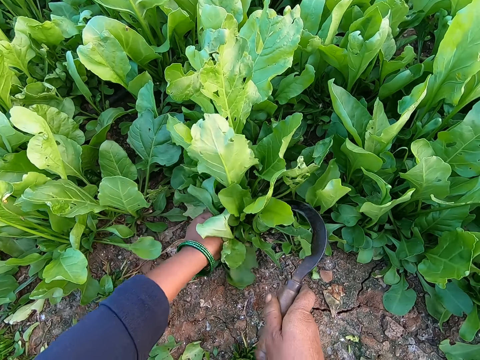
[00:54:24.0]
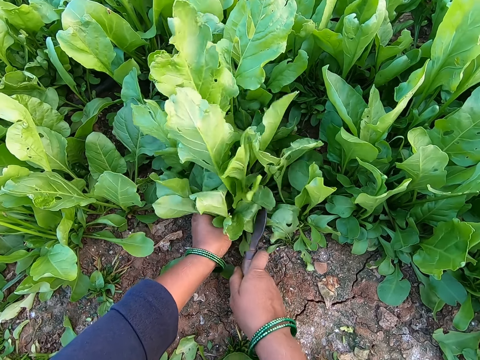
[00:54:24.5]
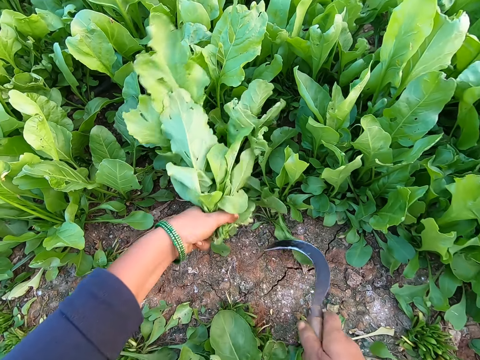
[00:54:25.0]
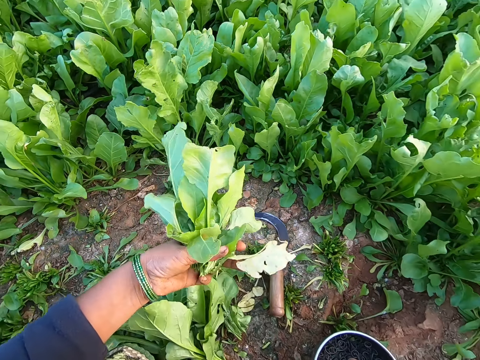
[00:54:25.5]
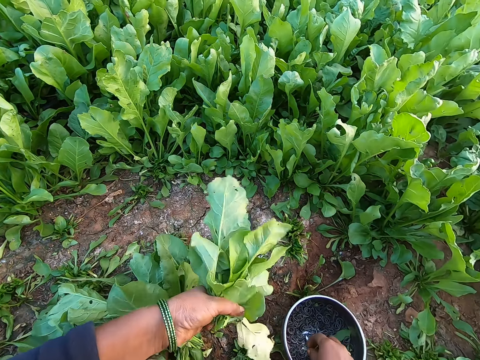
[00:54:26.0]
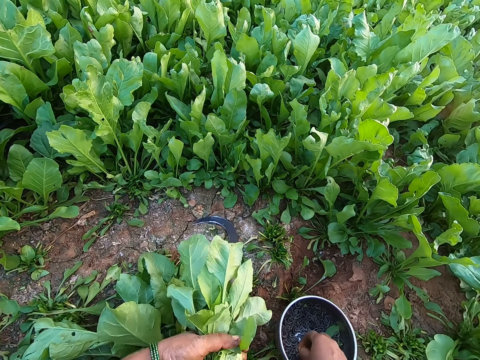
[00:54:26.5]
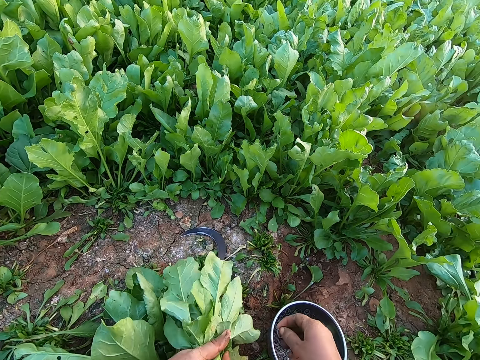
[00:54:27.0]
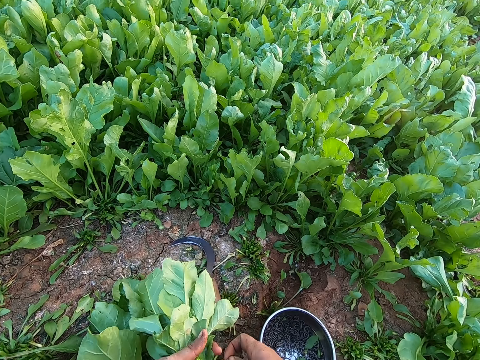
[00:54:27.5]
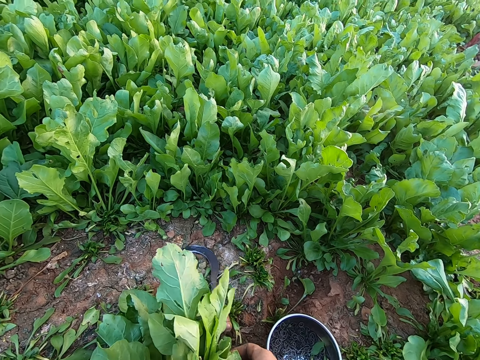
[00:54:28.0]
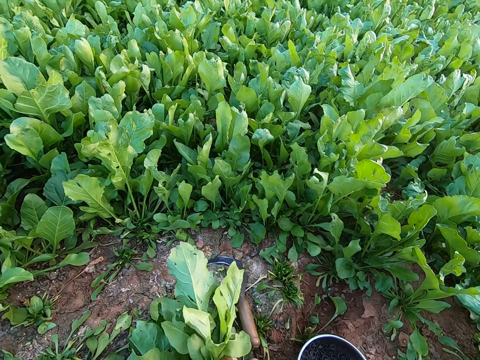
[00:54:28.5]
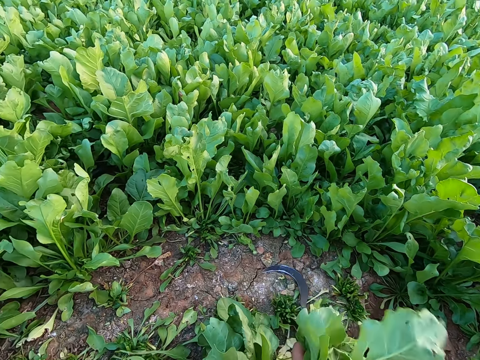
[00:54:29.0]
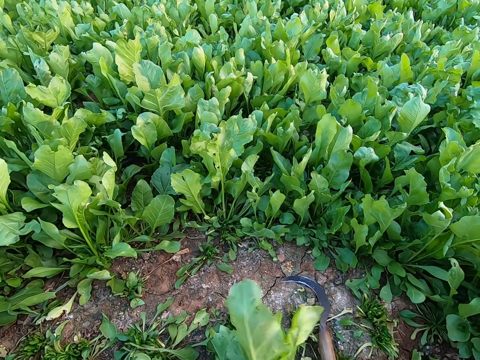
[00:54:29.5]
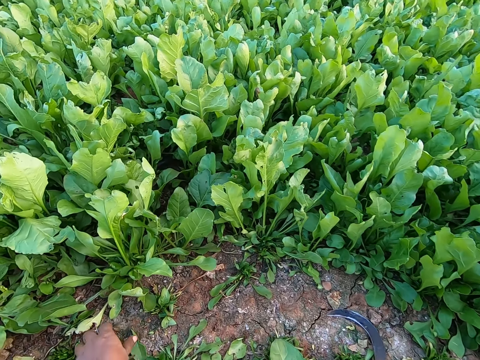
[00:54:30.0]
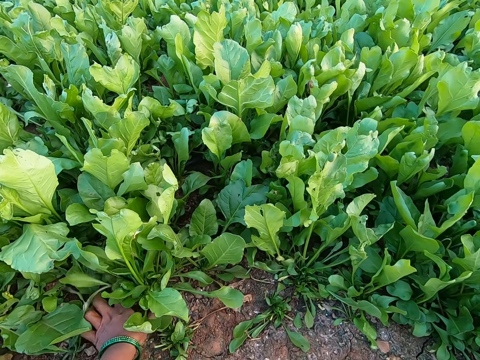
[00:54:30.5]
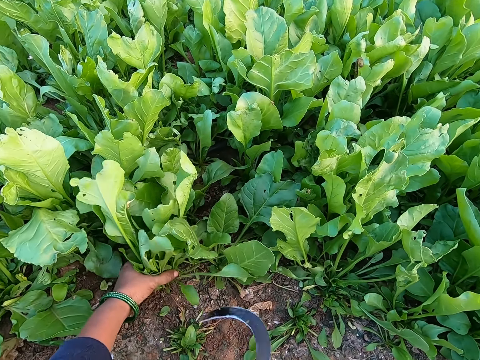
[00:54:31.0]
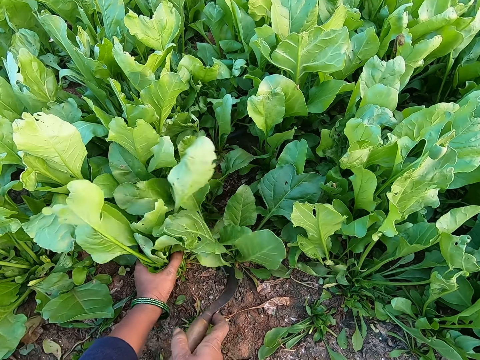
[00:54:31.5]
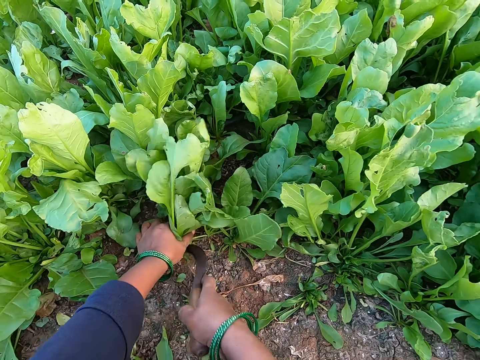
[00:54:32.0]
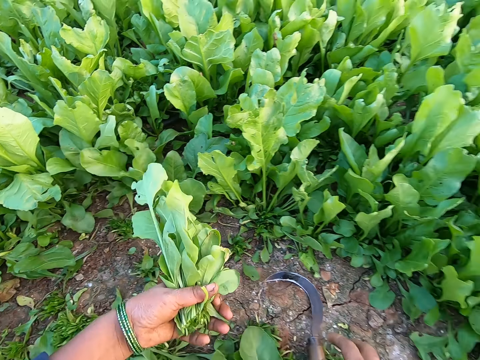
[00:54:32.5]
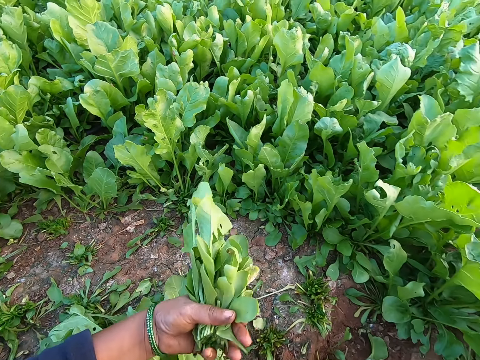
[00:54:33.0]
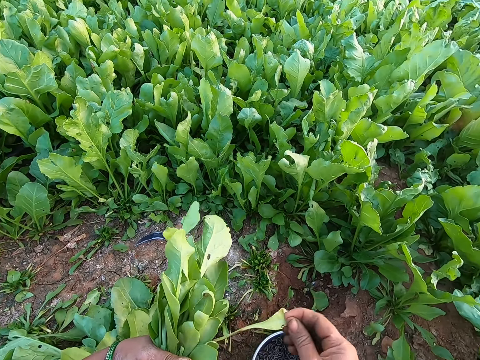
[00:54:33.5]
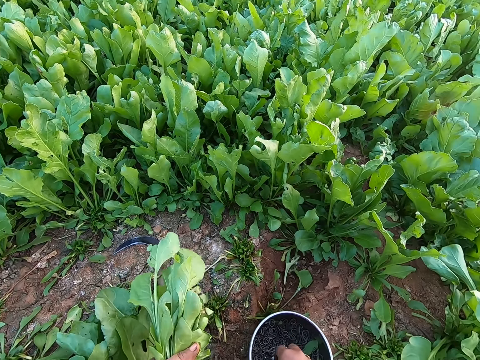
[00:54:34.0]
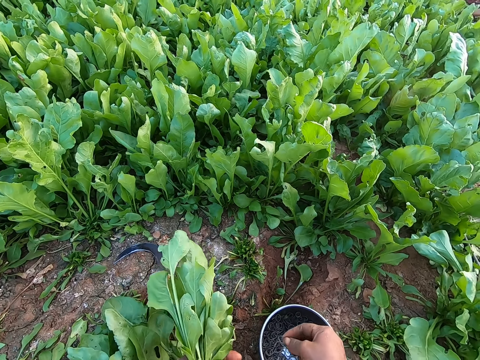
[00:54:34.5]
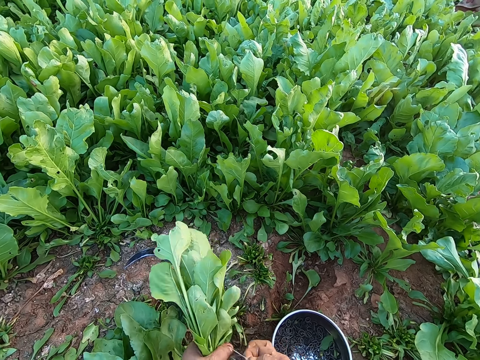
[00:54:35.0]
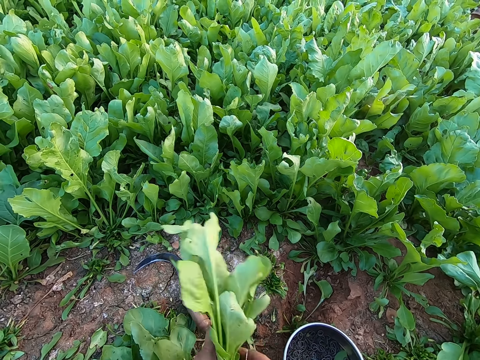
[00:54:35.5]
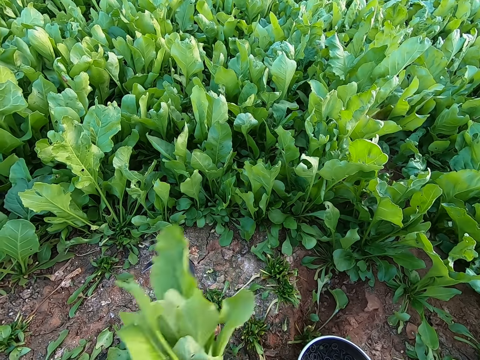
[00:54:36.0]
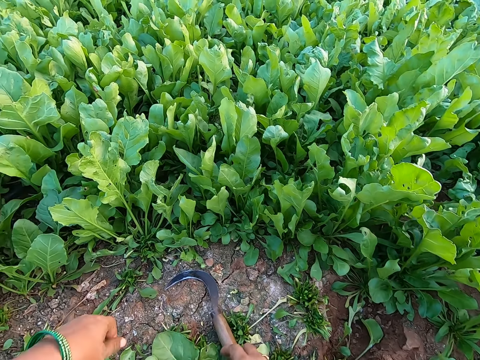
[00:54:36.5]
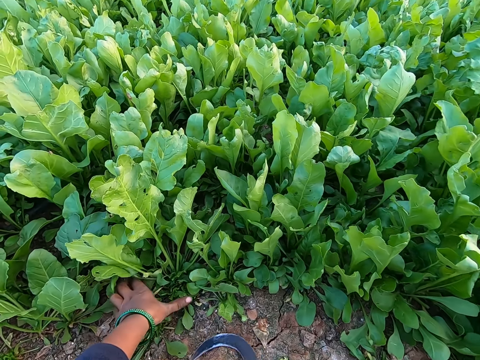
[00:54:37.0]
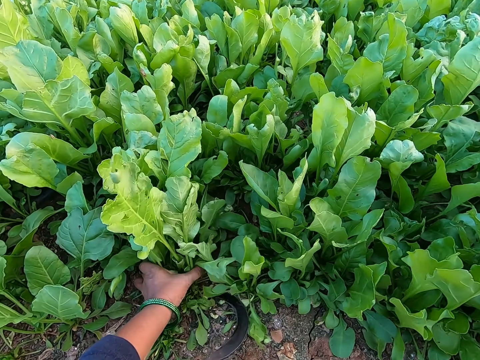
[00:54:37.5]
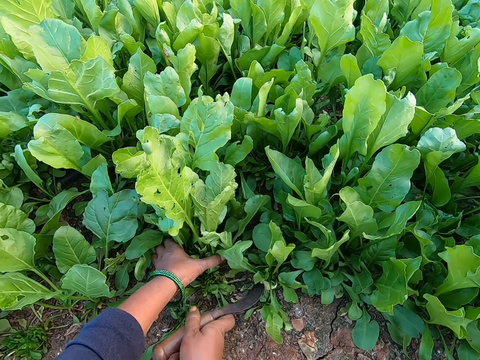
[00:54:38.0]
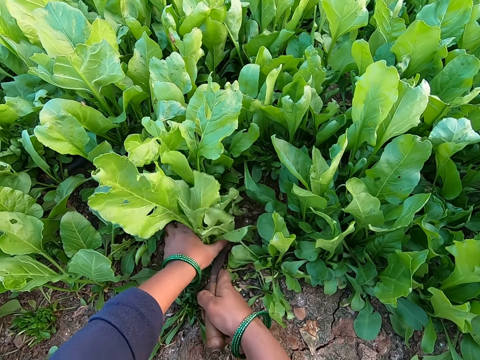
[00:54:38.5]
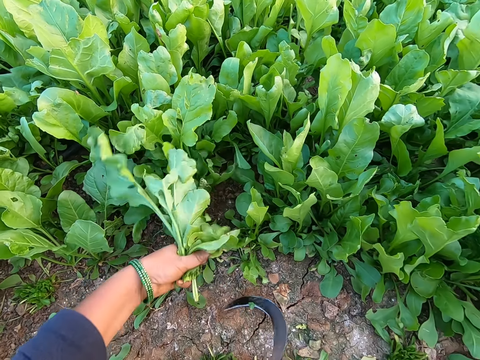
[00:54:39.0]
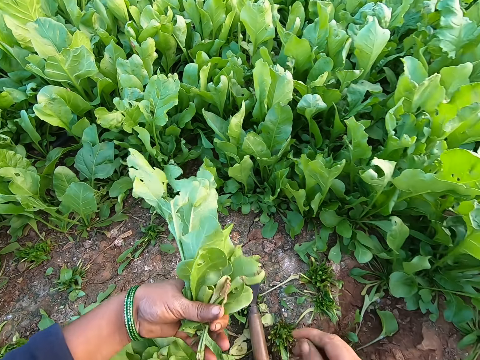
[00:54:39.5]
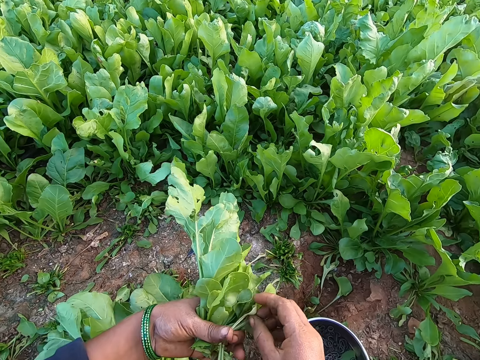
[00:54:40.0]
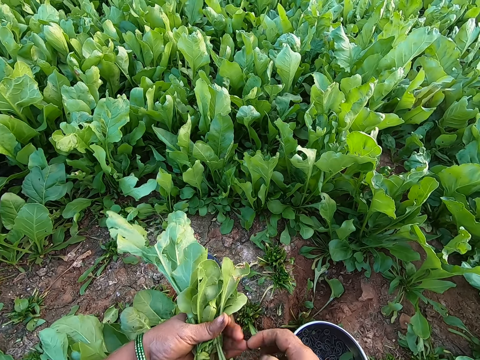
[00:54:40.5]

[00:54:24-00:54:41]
The camera wearer drops the slasher in her right hand on the ground. She picks up an elastic band from the bowl with her right hand. She holds the elastic band with her hands. She holds the leaves with her left hand. She cuts the leaves in her left hand with the slasher in her right hand. She throws a leaf on the ground with her right hand. She picks up an elastic band from the bowl with her right hand. She holds the elastic band in her hands. She picks up the slasher from the ground with her right hand. She holds the leaves with her left hand. She cuts the leaves in her left hand with the slasher in her right hand. She drops the slasher in her right hand on the ground.

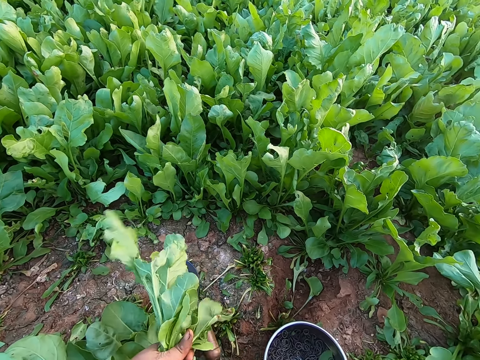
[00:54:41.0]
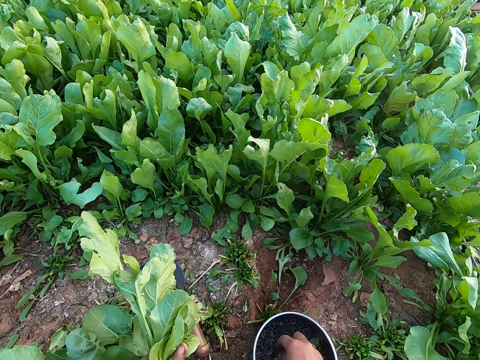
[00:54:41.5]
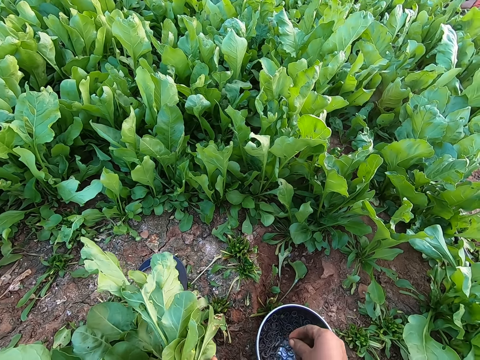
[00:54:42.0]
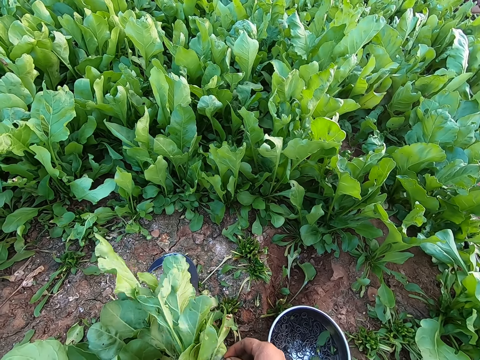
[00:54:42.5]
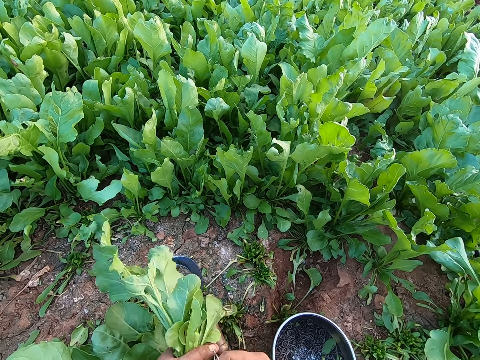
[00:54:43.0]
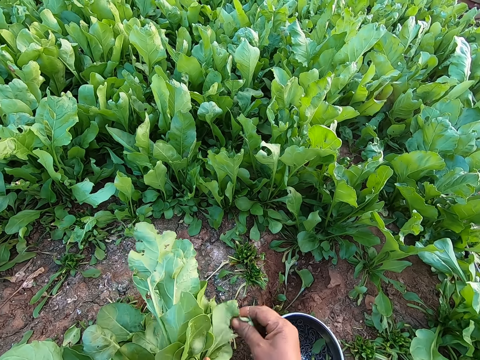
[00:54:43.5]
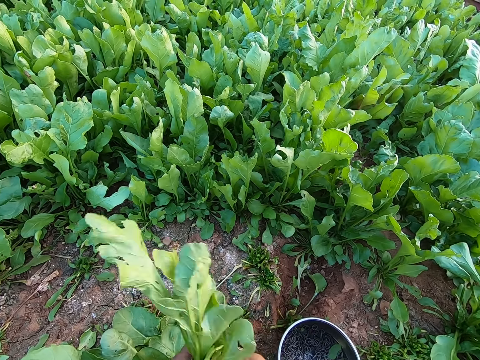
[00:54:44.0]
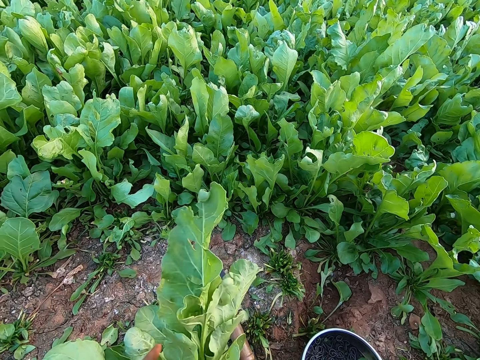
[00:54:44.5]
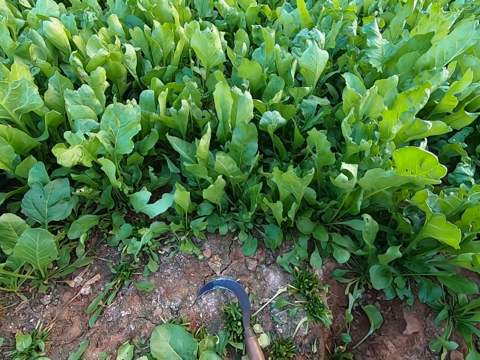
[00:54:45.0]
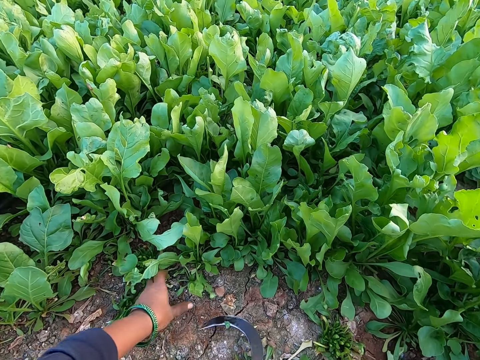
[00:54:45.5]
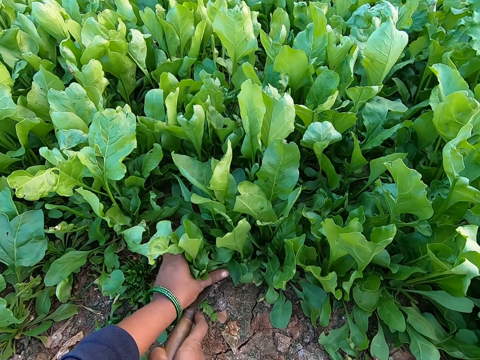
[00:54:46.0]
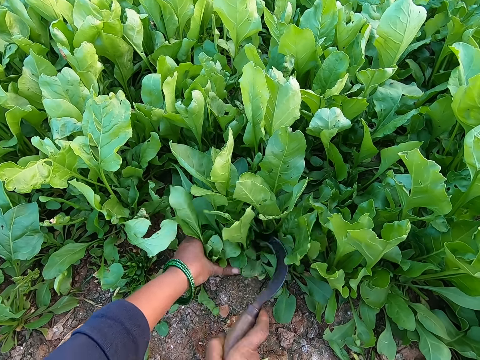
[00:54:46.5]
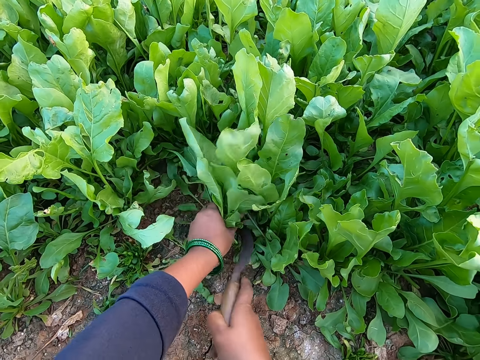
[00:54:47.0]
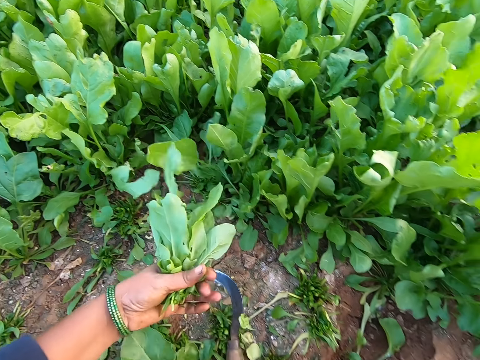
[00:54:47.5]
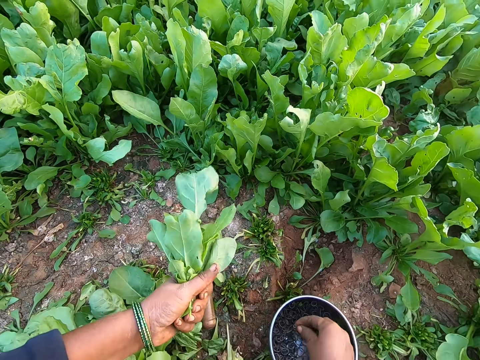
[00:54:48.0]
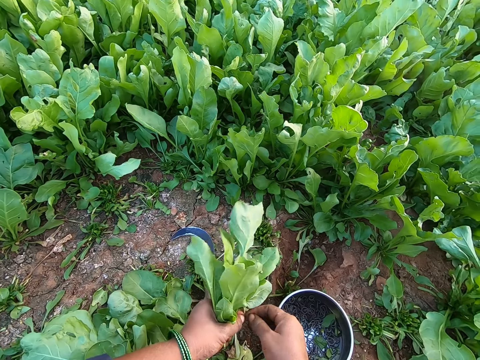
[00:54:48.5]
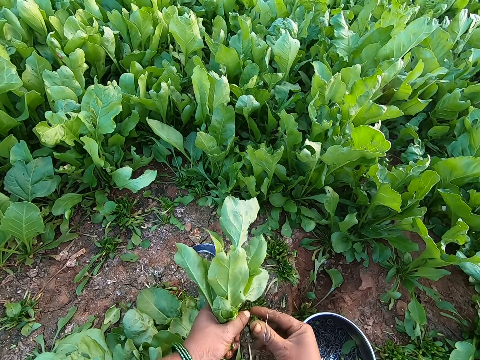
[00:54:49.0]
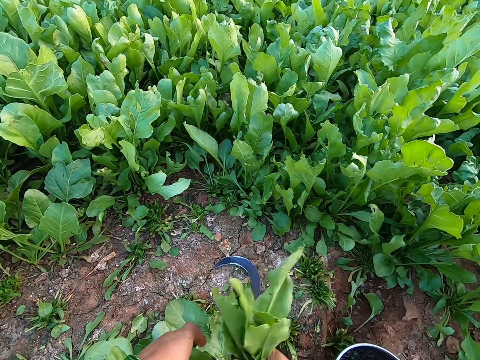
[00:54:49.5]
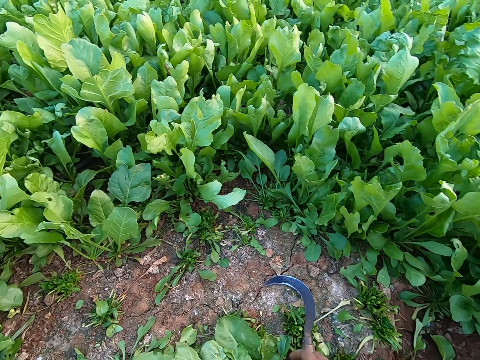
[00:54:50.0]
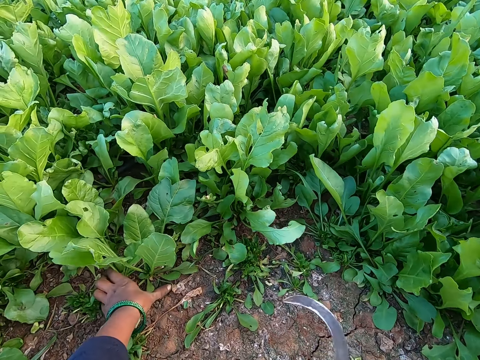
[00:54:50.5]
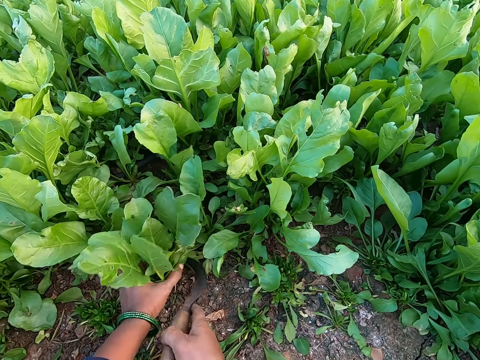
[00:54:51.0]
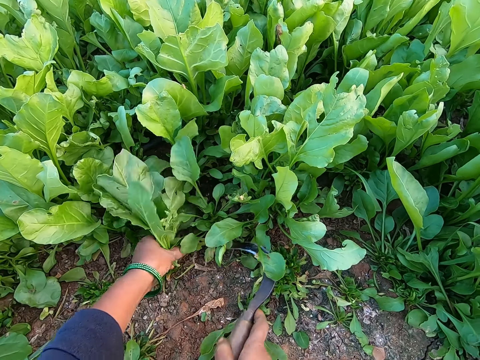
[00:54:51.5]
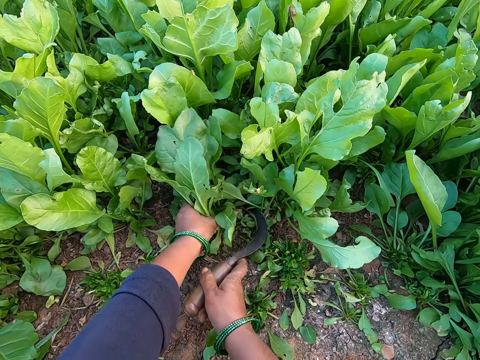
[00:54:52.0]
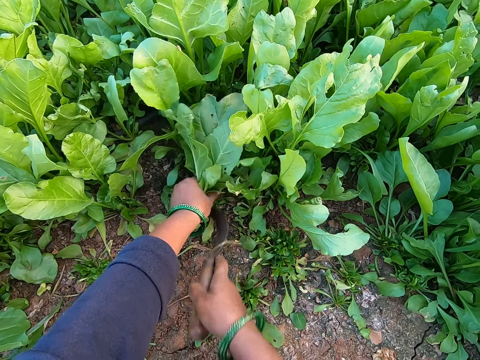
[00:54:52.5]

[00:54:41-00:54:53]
The camera wearer picks up an elastic band from the bowl with her right hand. She holds the elastic band in her hands. She throws a leaf on the ground with her right hand. She holds the leaves with her left hand. She cuts the leaves in her left hand with the slasher in her right hand. She picks up an elastic band from the bowl with her right hand. She holds the elastic band with her hands. She holds the leaves in her right hand. She picks up the slasher from the ground with her right hand. She holds the leaves with her left hand. She cuts the leaves in her left hand with the slasher in her right hand.
